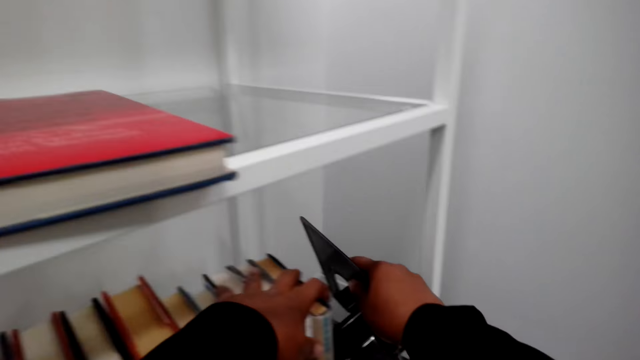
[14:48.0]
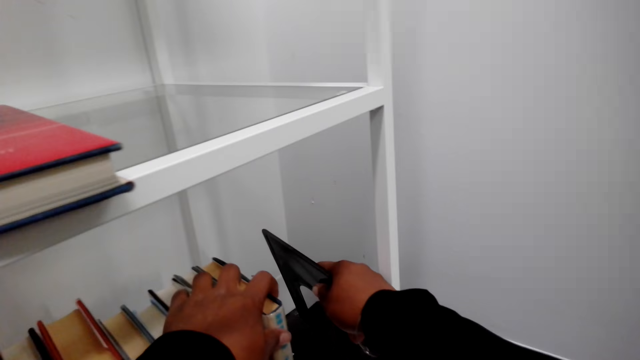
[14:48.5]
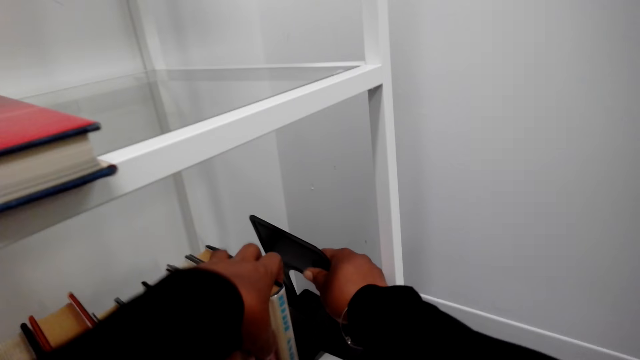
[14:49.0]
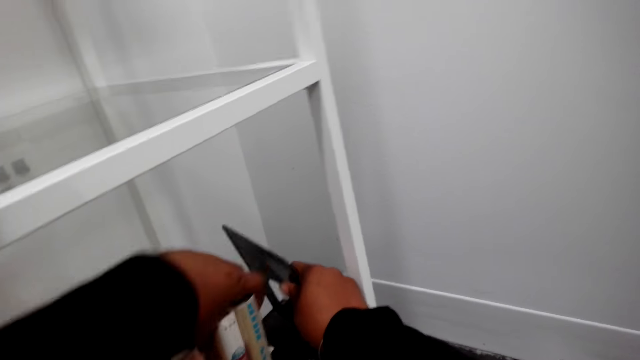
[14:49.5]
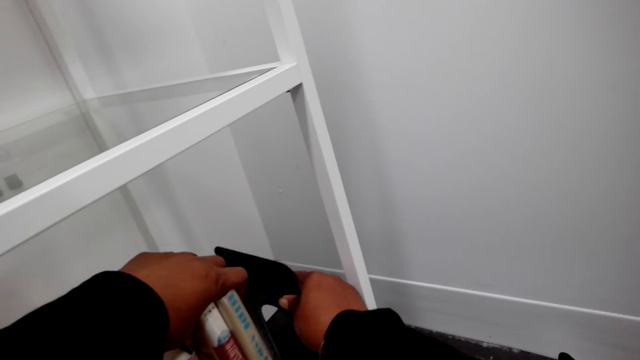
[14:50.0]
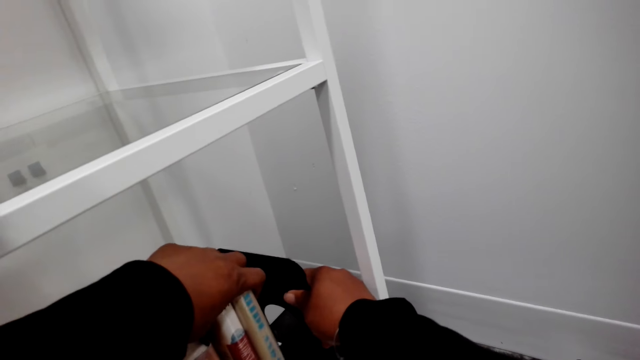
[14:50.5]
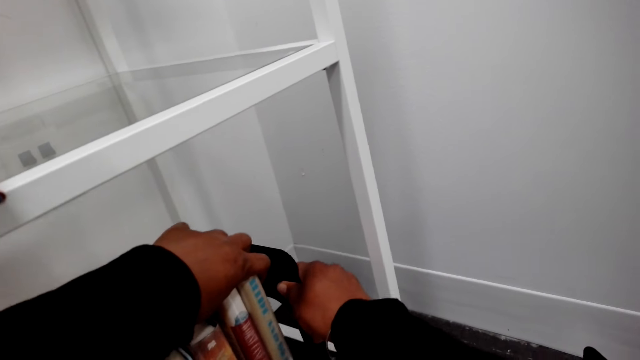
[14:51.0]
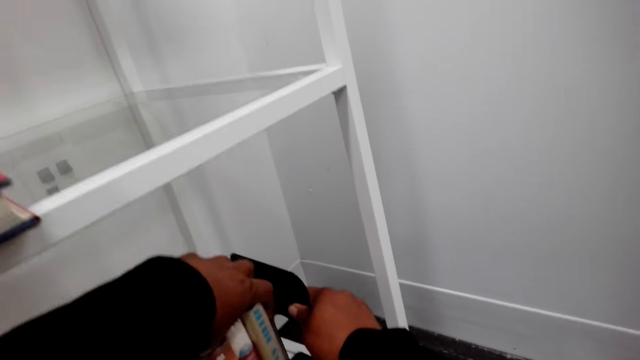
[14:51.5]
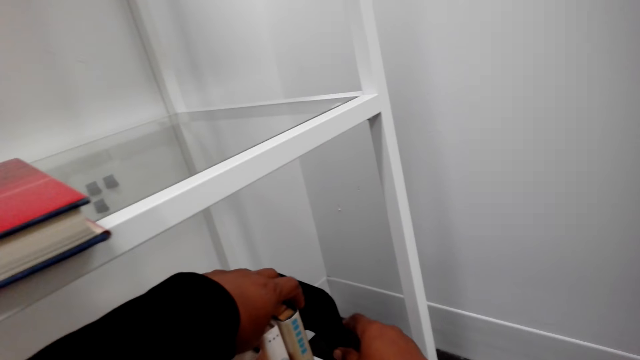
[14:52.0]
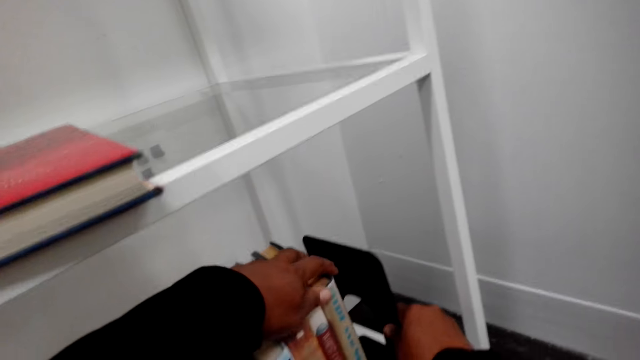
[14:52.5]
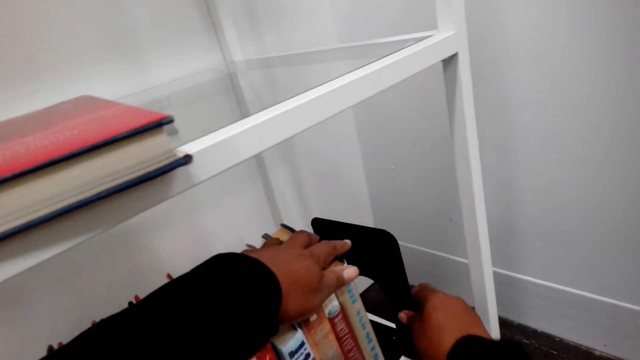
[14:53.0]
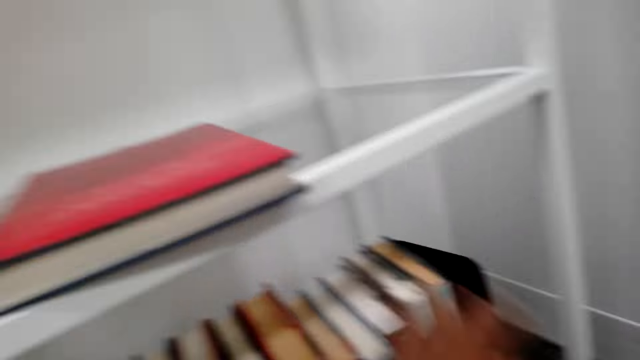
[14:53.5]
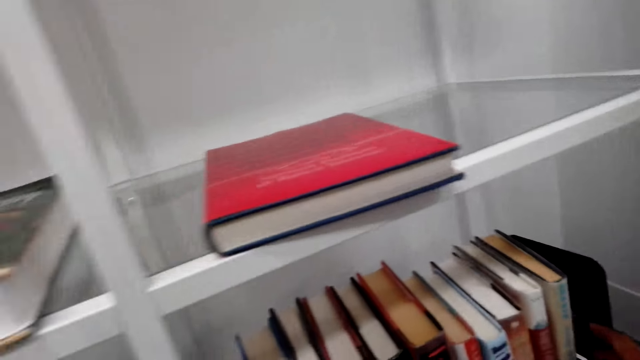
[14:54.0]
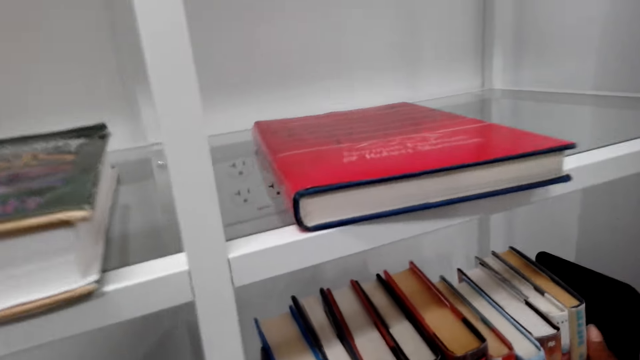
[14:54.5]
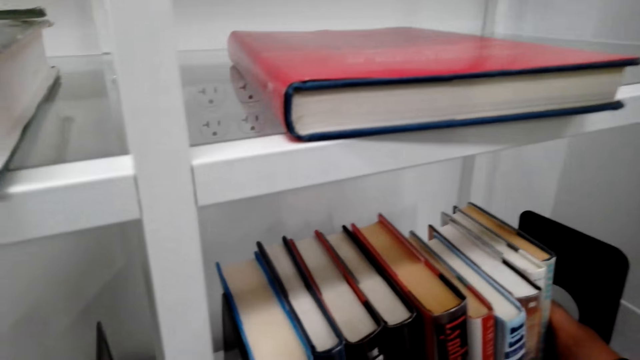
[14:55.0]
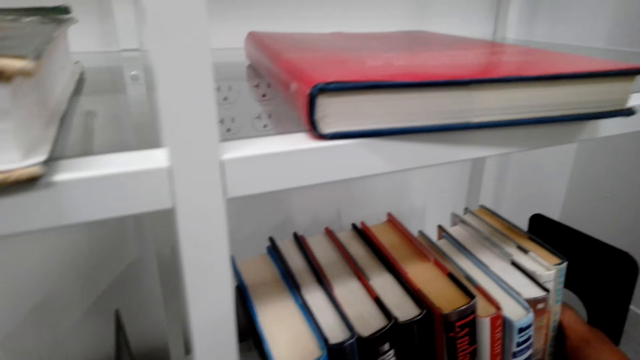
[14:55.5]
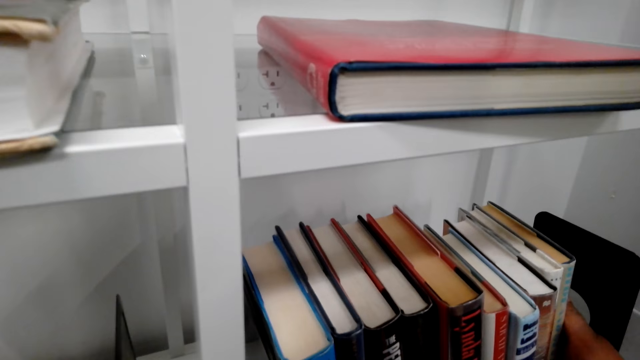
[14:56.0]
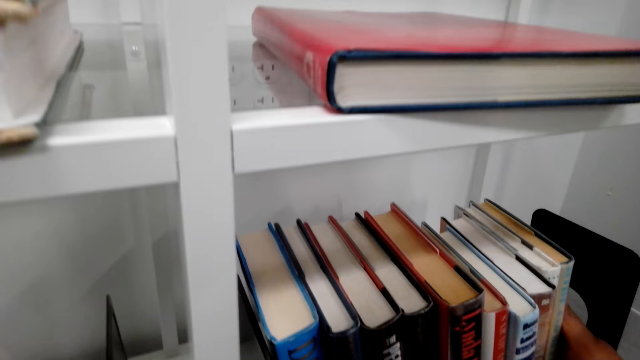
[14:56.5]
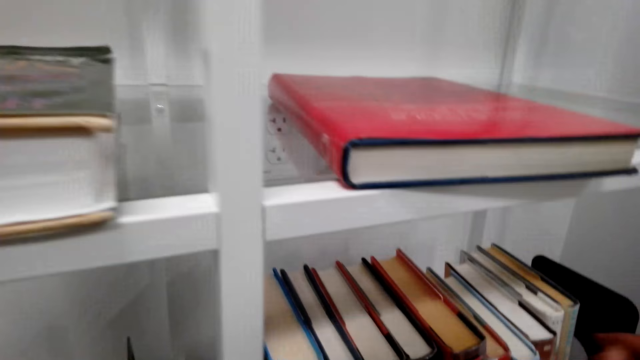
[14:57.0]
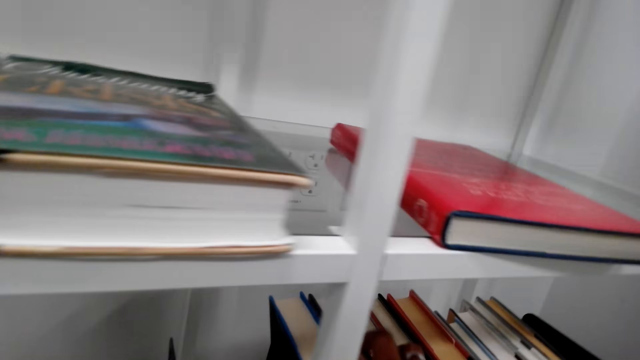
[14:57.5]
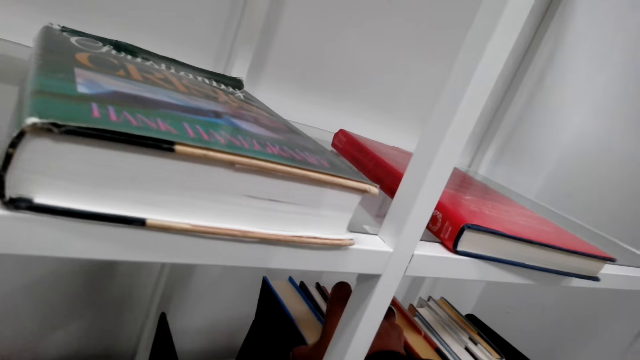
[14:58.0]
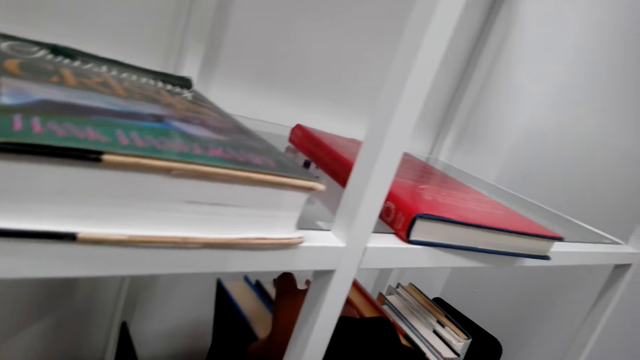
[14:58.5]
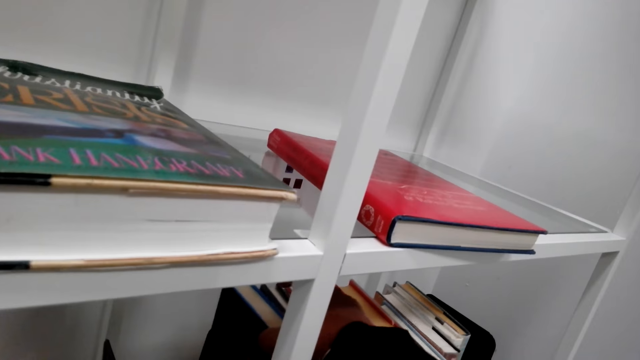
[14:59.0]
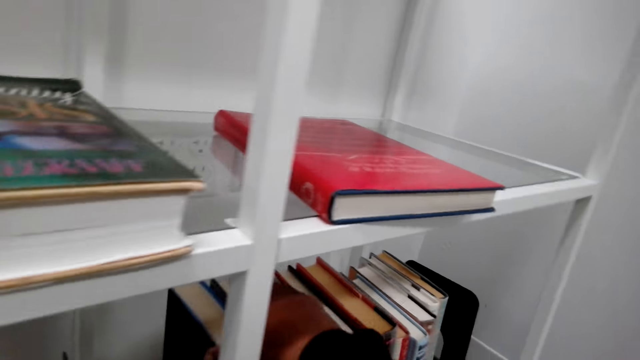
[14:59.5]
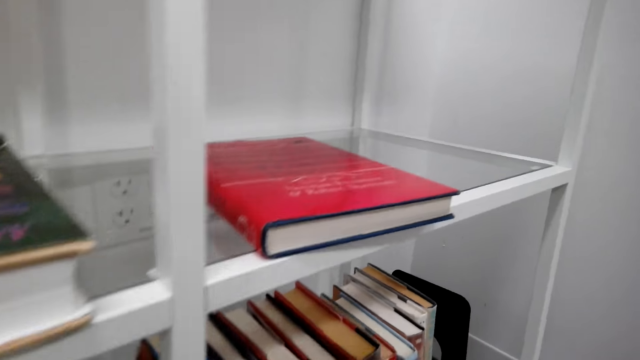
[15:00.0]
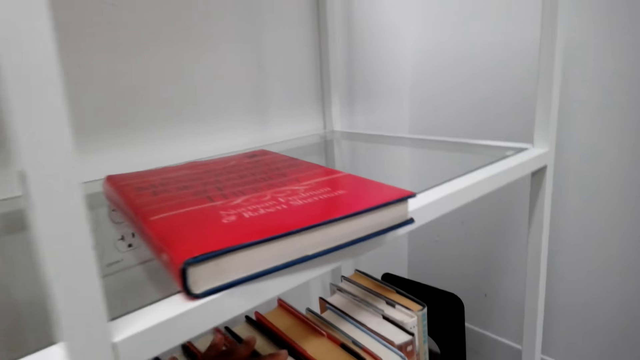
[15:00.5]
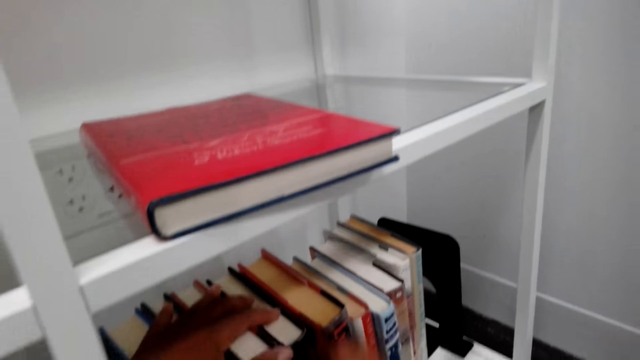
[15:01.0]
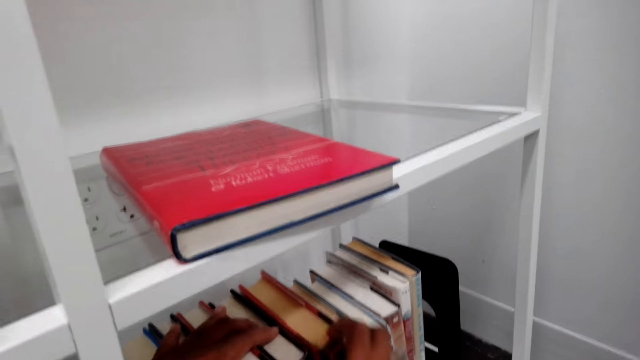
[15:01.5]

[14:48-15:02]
The camera wearer puts a metal plate or book holder on the book shelf. They arrange the books in the shelf.

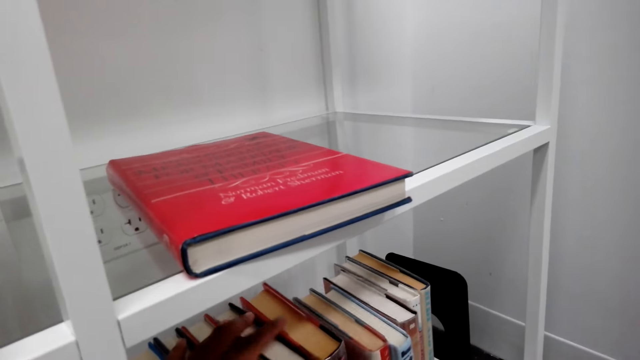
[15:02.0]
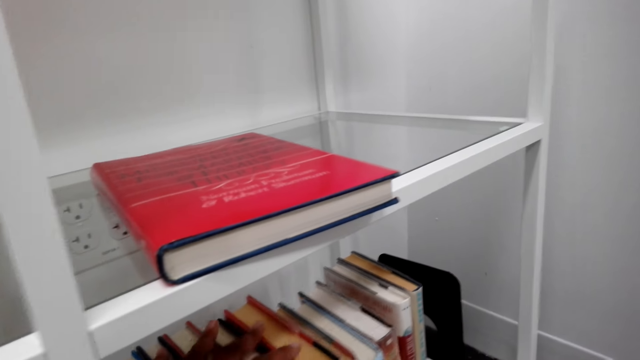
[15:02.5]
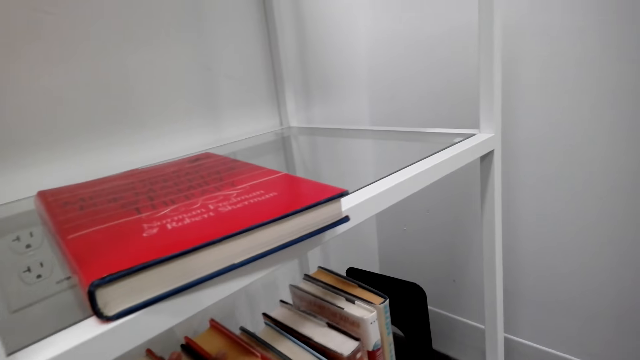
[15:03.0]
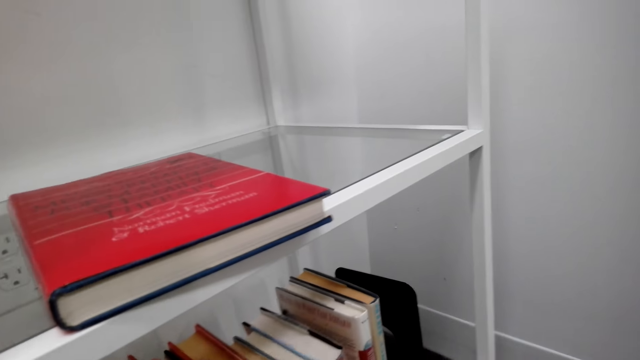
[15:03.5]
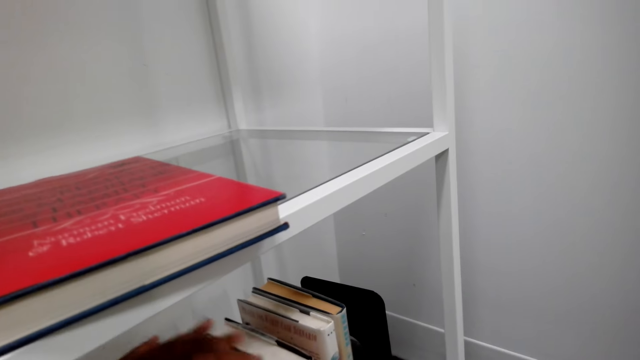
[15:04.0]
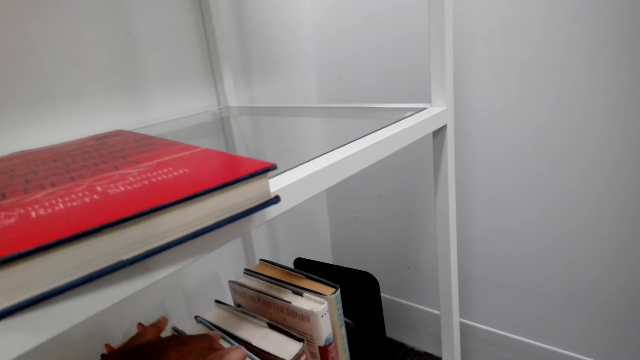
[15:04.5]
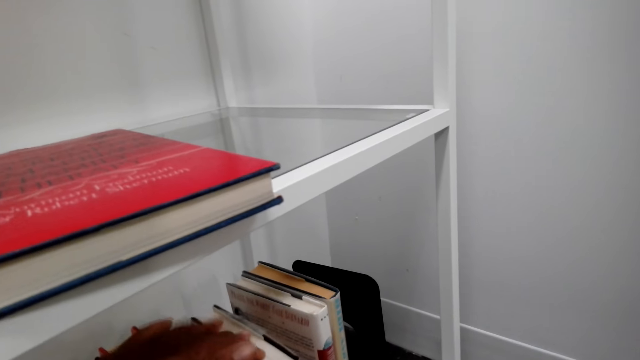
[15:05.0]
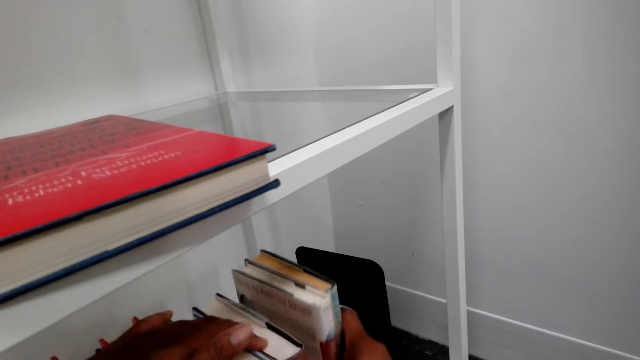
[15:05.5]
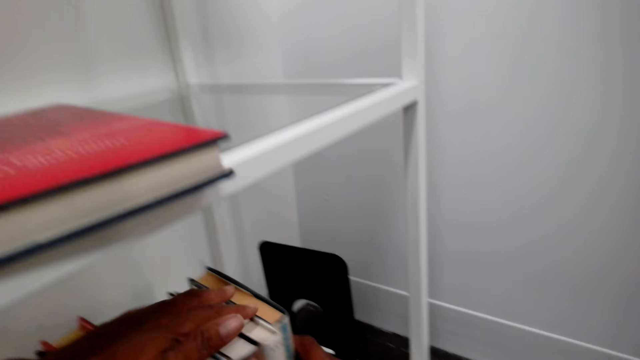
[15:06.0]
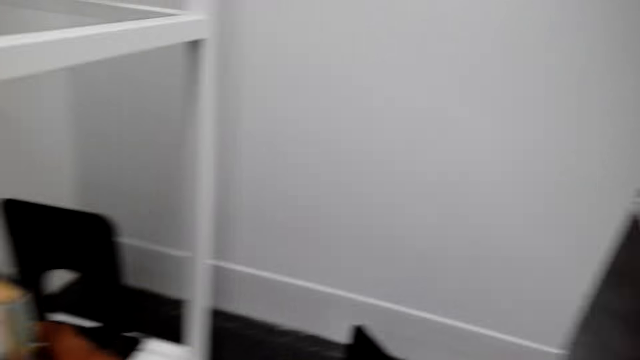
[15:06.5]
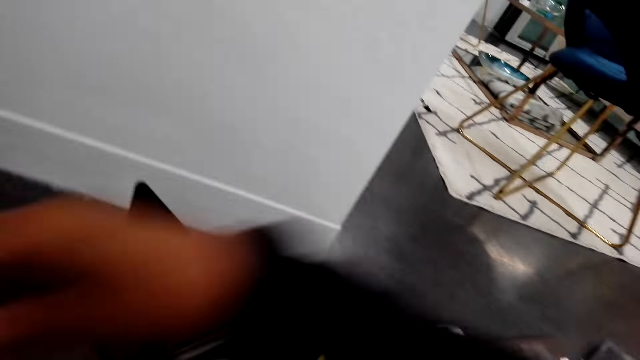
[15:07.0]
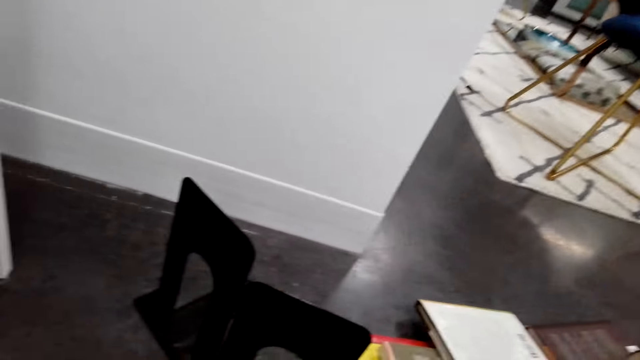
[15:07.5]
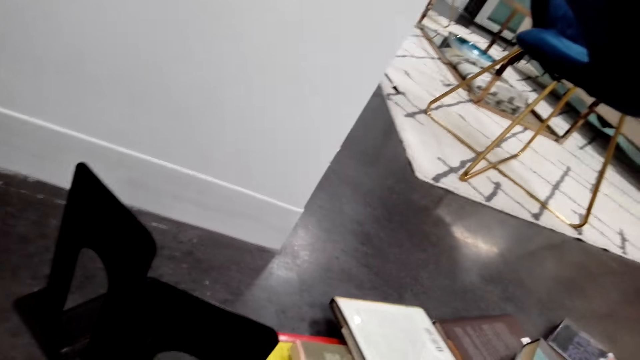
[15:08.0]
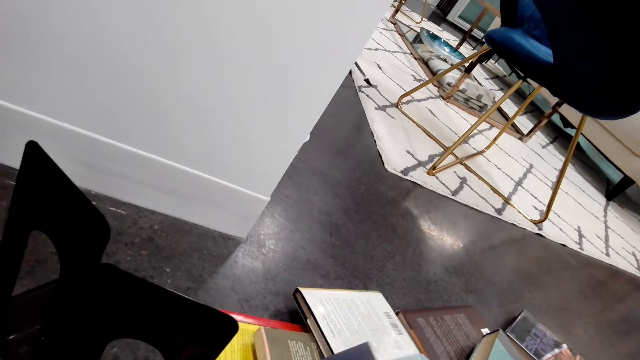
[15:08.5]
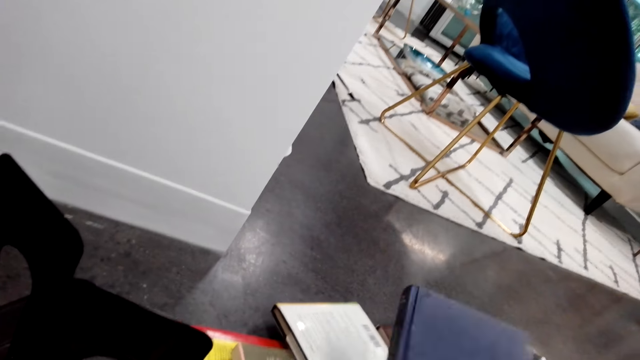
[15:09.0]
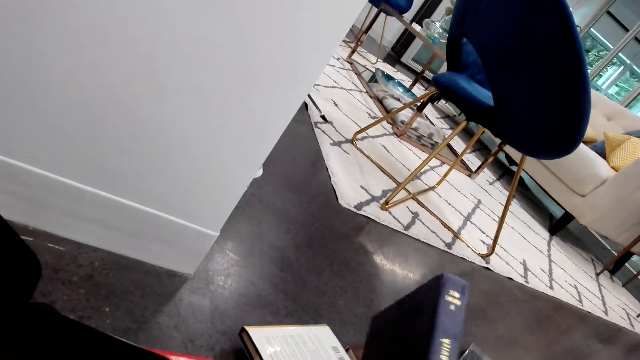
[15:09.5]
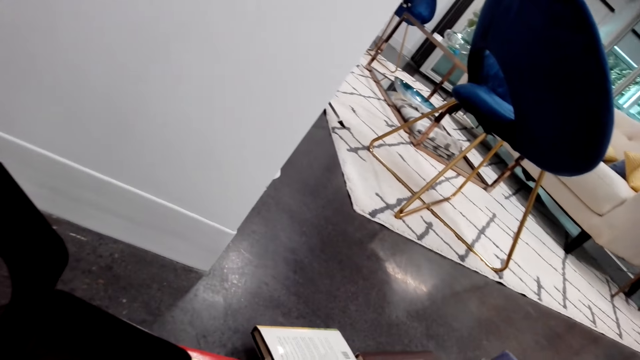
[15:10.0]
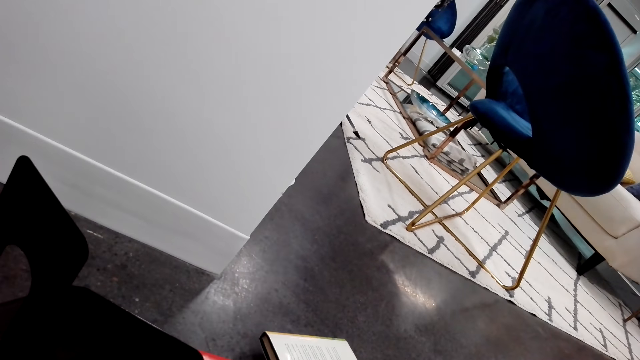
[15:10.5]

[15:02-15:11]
The camera wearer looks around. They take a book on the floor.
